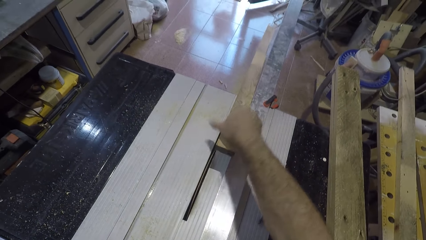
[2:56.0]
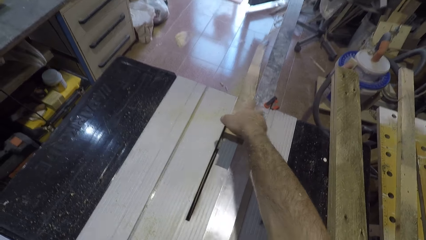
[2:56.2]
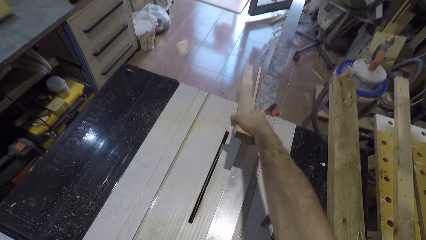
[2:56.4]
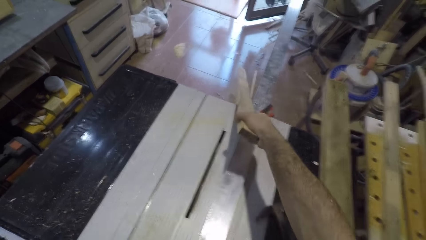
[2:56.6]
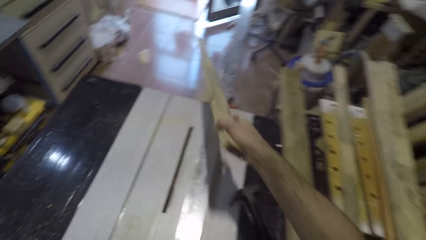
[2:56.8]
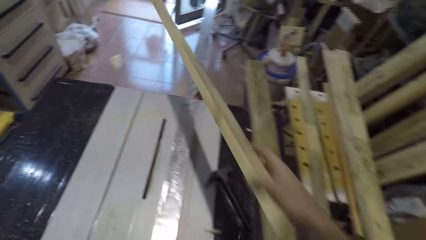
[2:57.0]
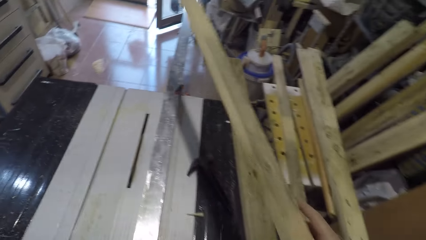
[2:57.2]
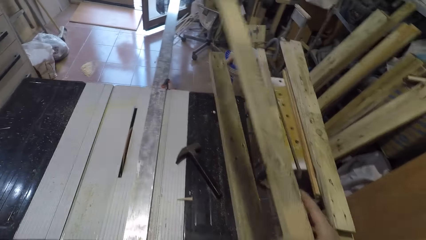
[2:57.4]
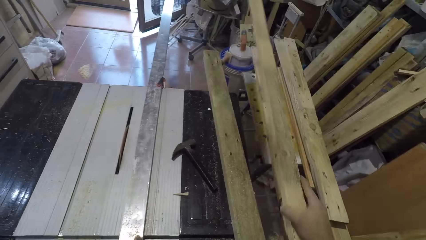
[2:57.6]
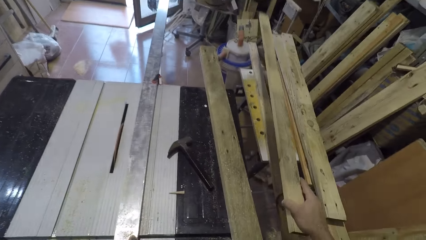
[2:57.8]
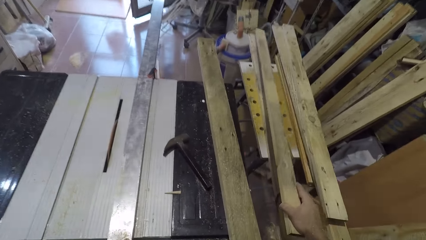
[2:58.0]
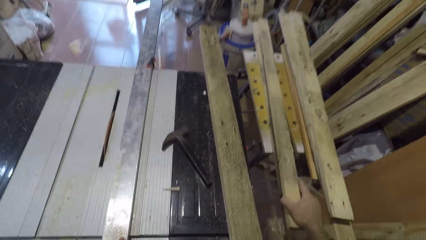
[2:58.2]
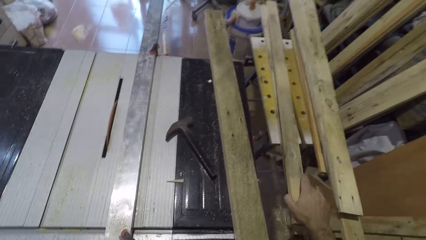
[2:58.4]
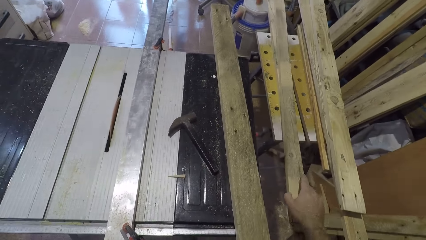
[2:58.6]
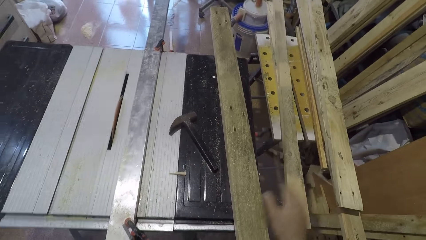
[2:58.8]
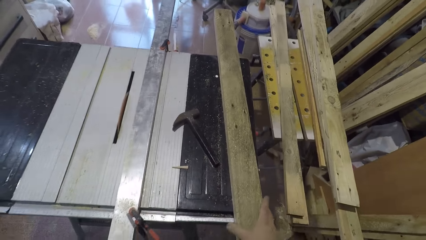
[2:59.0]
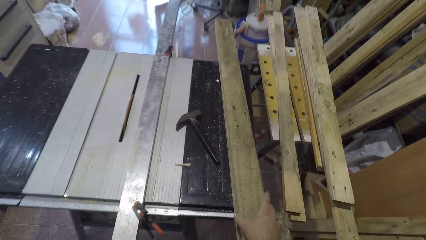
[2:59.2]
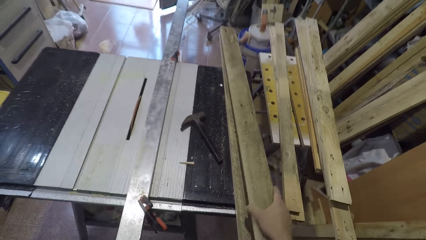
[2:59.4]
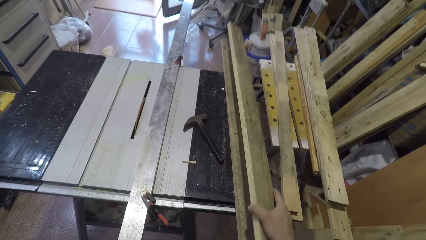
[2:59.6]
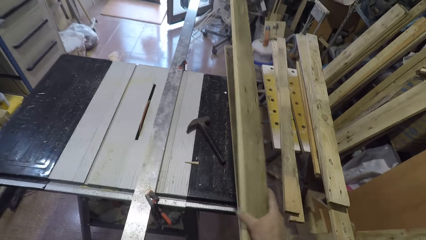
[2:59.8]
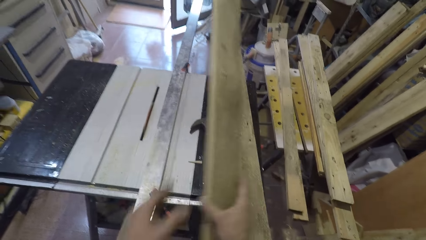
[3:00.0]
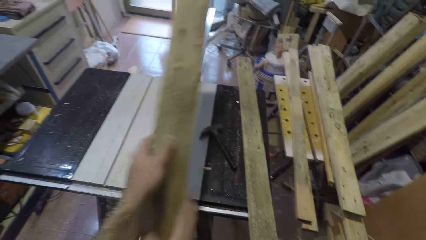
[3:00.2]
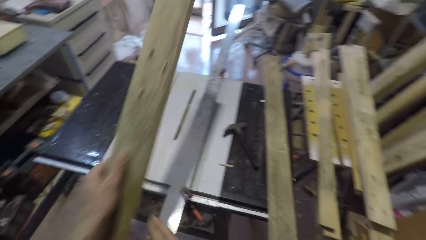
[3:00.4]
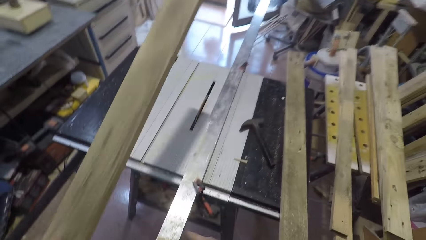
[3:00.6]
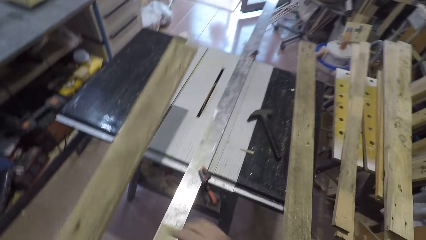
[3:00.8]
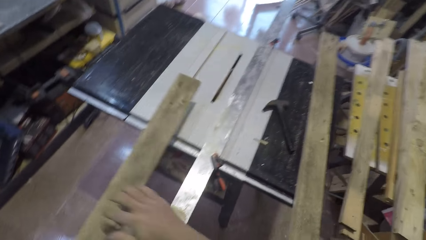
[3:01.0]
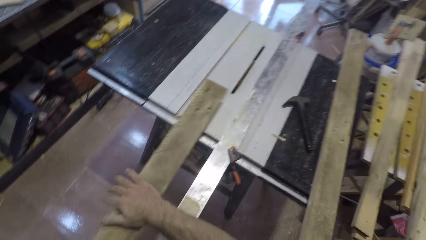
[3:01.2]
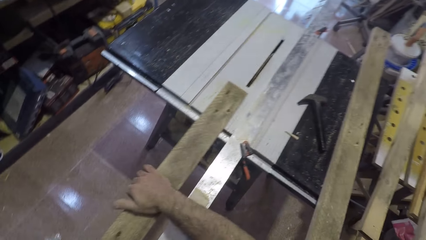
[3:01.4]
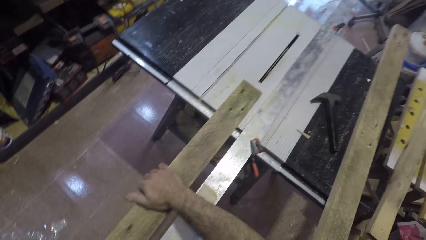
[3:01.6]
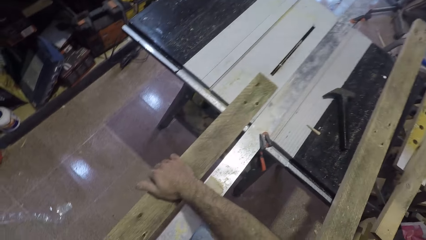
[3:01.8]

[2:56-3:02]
The camera wearer picks up one wood piece from the saw. He holds the wood with his hand and moves the wood towards him. He drops the wood piece on another wood piece on the stool. He lets go of the wood. He picks up a wood from the table saw machine. He holds the wood with his hand. He holds the wood with both his hands. He drops the wood on the table saw machine.

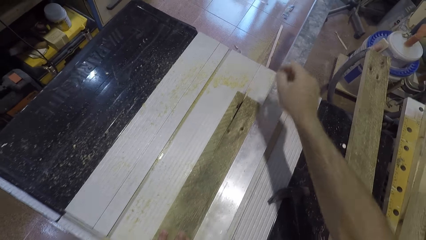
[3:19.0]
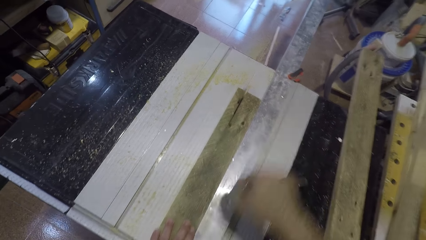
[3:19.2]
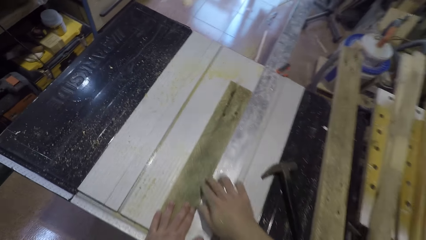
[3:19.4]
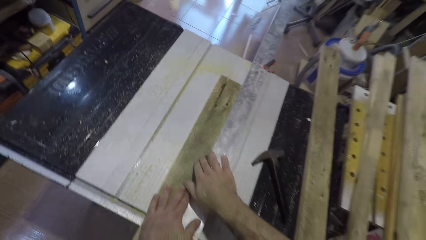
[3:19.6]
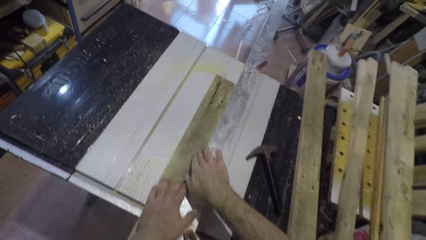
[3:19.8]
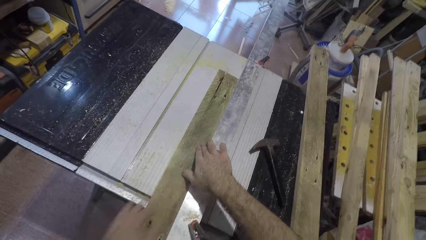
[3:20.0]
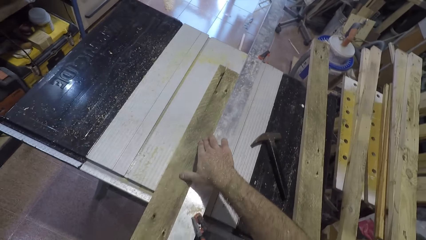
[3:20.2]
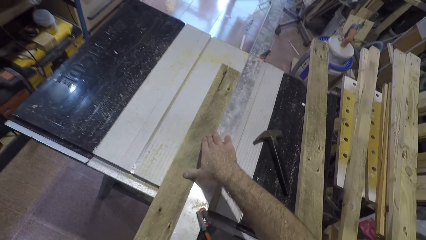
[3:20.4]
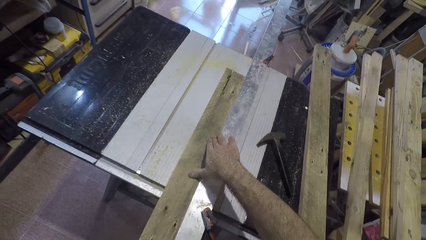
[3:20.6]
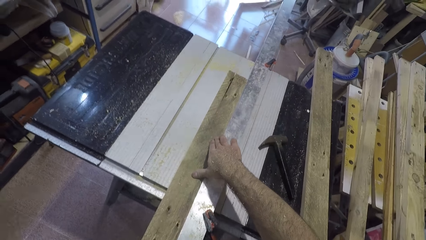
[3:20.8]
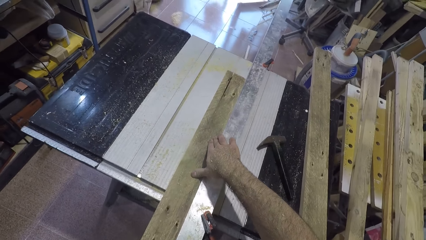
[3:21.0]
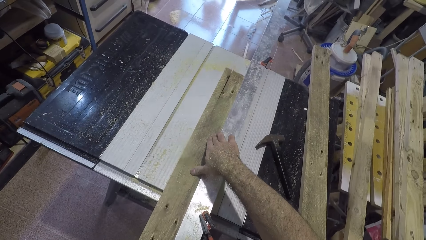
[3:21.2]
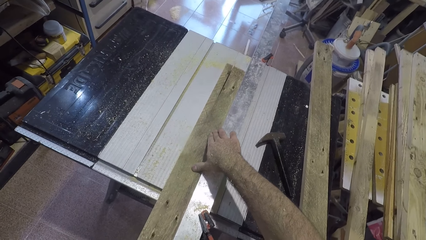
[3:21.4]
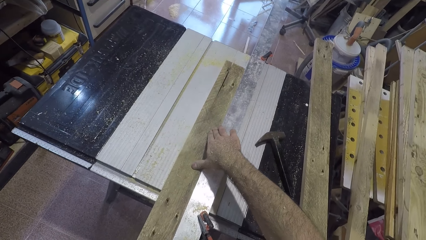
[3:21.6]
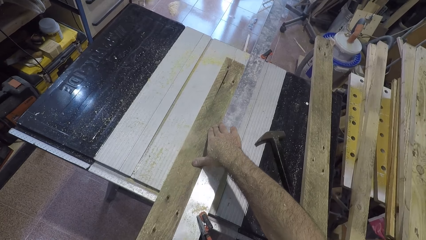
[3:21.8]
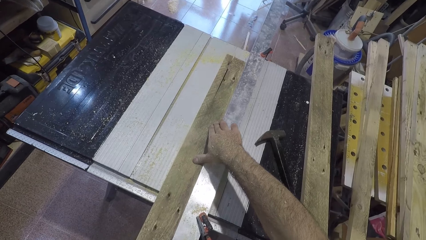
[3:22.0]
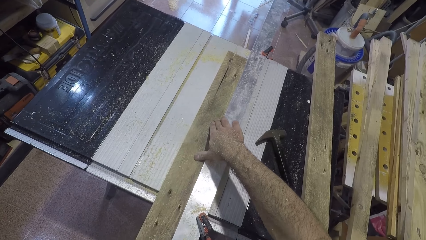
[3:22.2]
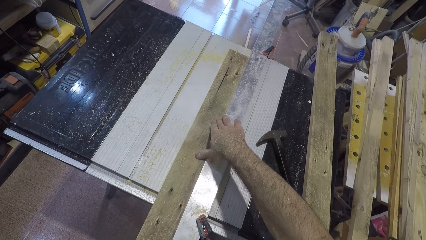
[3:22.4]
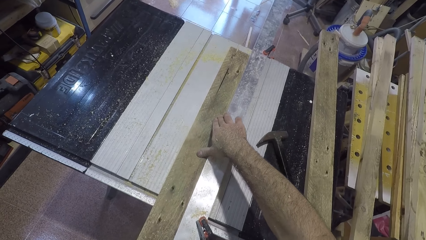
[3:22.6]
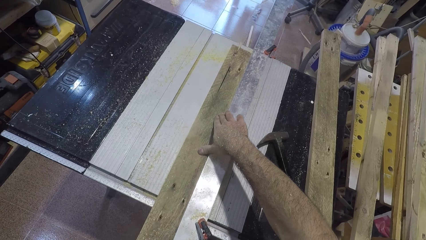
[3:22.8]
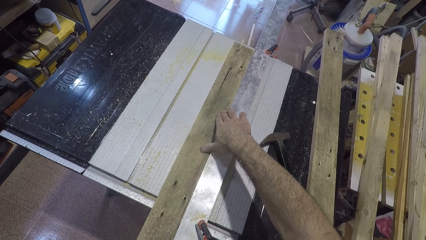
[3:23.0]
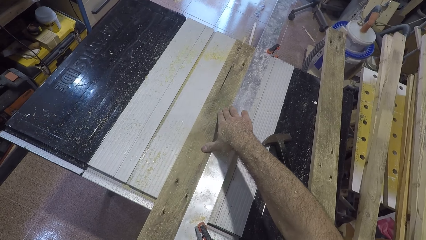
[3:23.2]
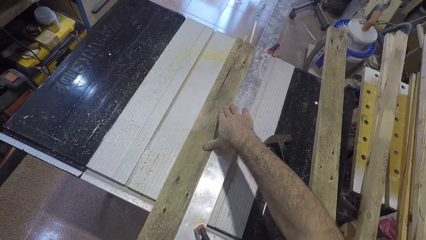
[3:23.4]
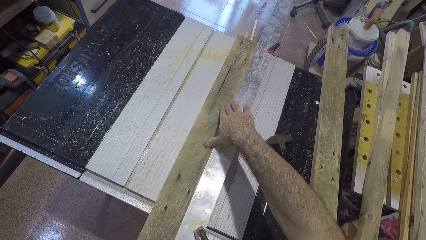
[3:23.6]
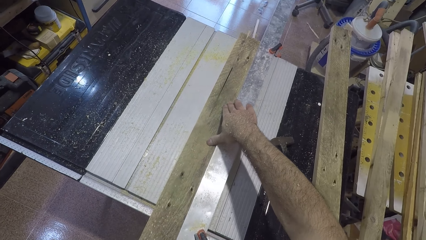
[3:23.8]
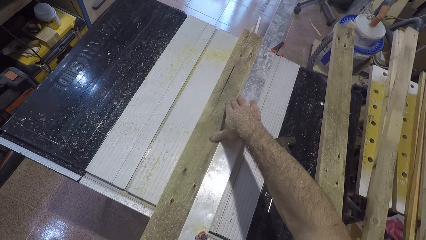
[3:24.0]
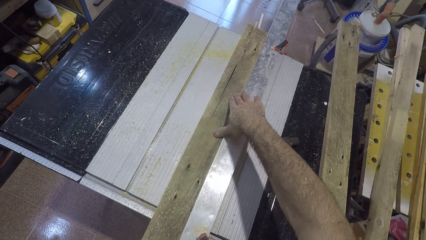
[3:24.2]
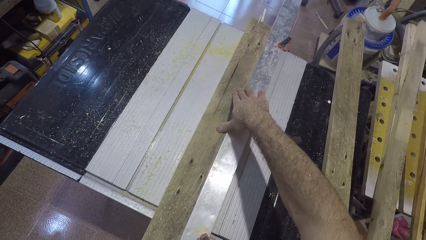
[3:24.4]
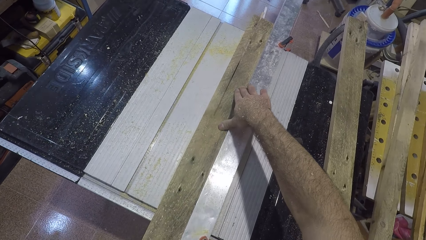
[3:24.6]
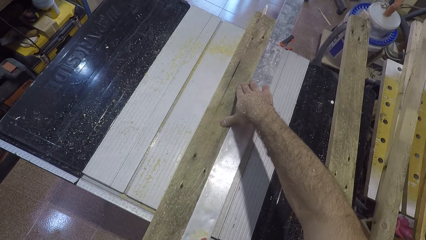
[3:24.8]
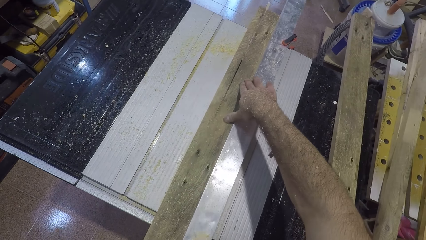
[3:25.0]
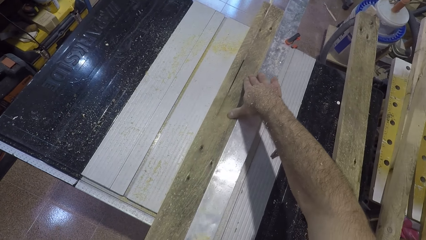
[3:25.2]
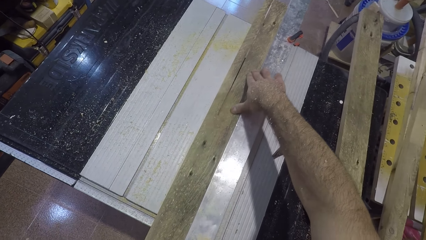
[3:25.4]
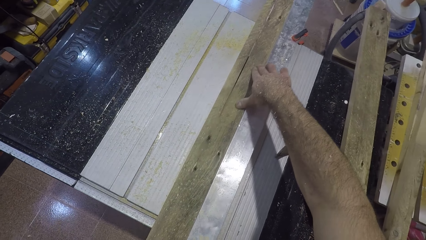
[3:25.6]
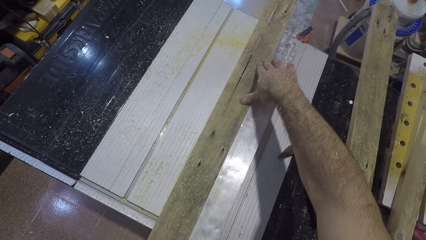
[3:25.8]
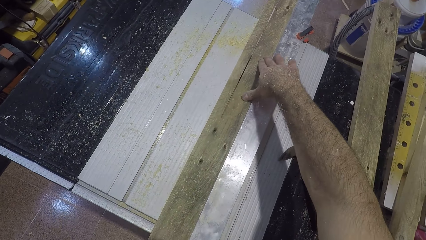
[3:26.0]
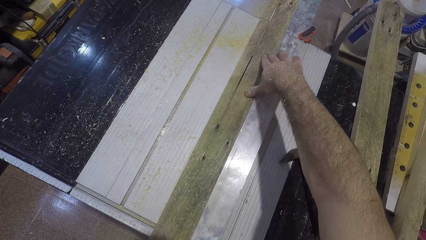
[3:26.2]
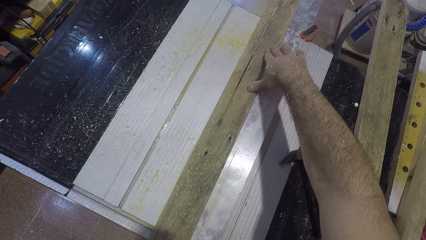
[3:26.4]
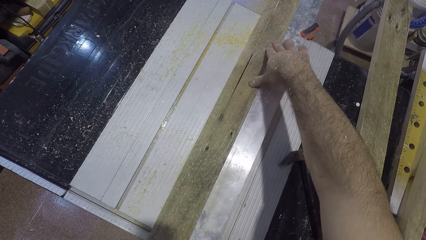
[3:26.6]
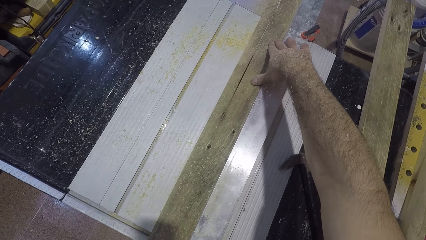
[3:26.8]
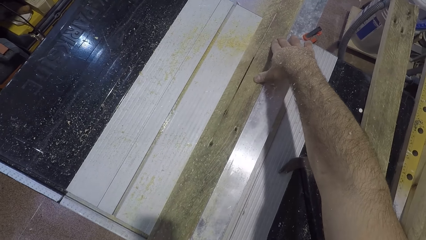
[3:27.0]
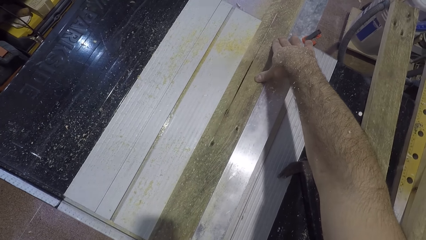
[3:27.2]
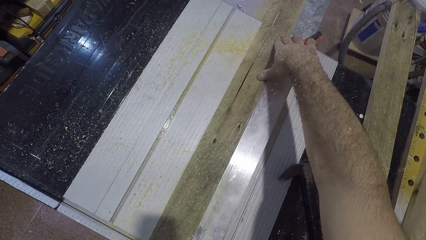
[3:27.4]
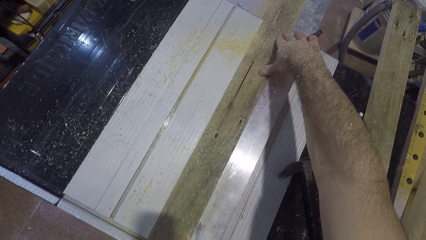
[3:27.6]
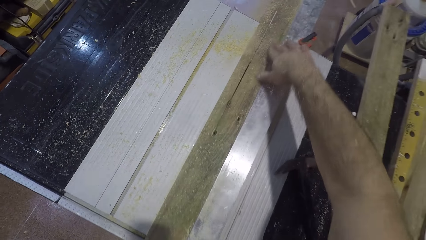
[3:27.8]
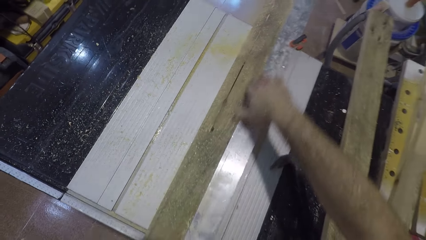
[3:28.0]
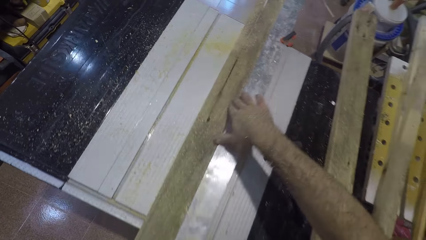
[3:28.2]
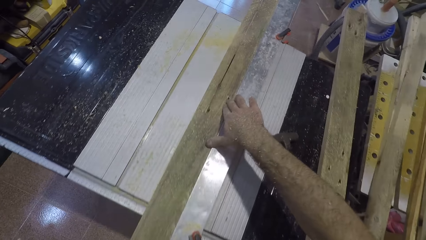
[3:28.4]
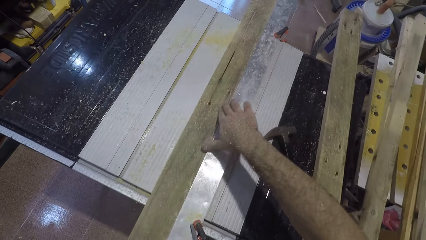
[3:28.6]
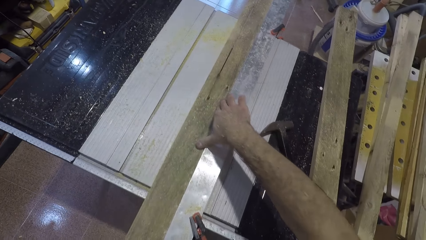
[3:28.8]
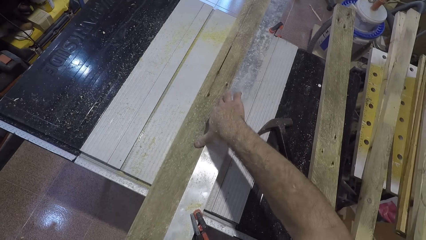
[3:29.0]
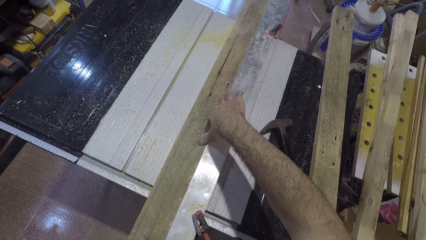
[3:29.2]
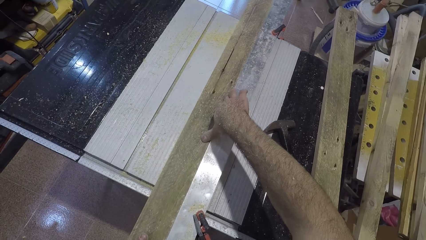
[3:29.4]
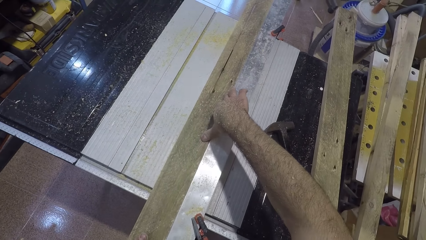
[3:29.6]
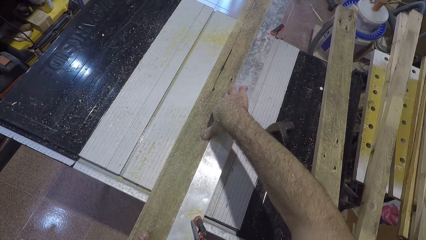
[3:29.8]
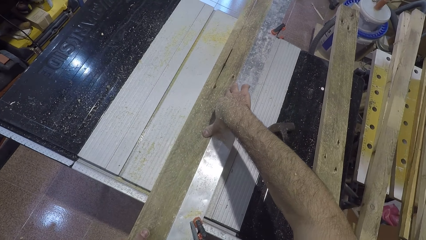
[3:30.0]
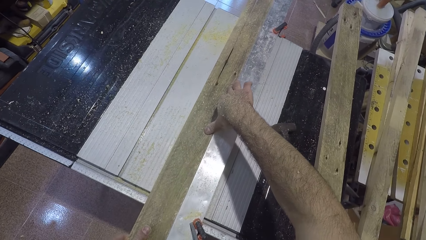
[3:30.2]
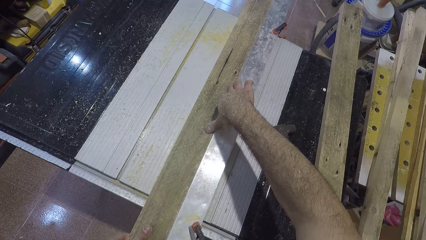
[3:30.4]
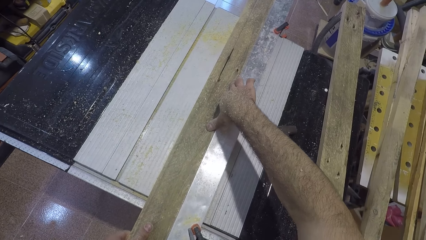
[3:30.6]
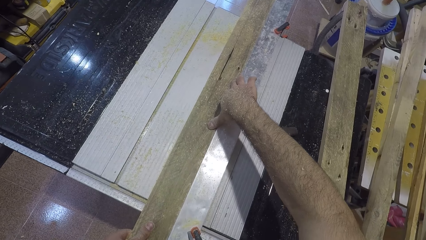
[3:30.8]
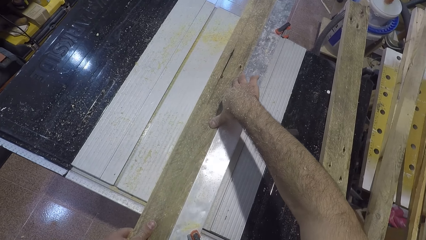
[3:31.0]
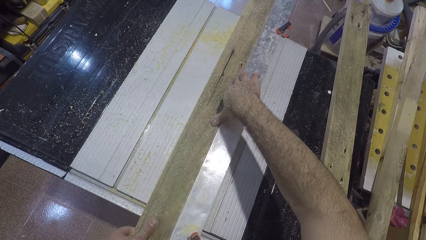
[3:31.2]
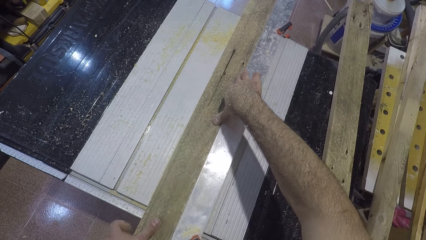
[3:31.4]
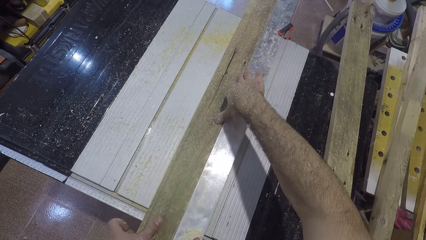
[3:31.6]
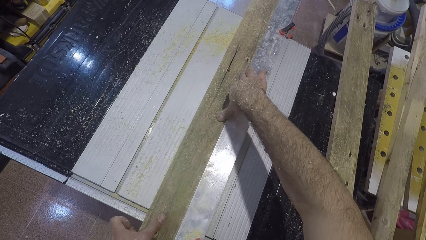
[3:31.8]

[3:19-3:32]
The camera wearer lets go of the wooden nail. He moves his hand towards the back. He holds the wood with his hands. He lets go of the wood. He pushes the wood forward. He cuts the wood with the saw or blade. He moves his hand backwards. He holds the wood. He pushes the wood forward. He cuts the wood with the blade.
